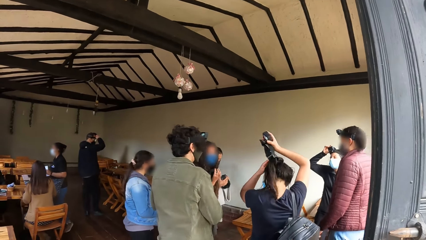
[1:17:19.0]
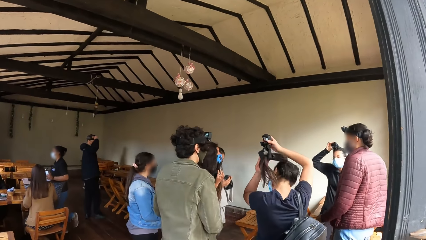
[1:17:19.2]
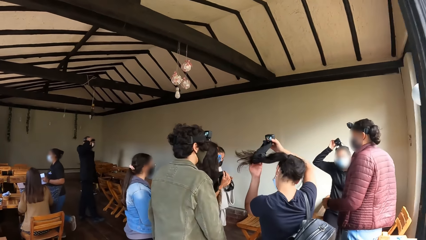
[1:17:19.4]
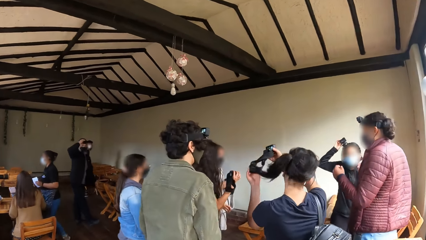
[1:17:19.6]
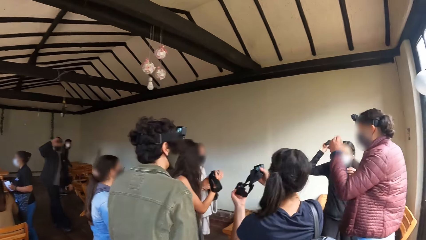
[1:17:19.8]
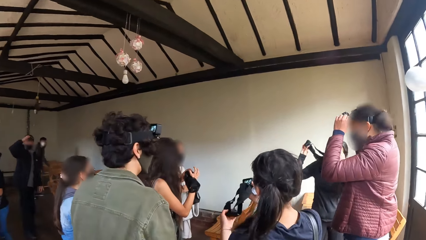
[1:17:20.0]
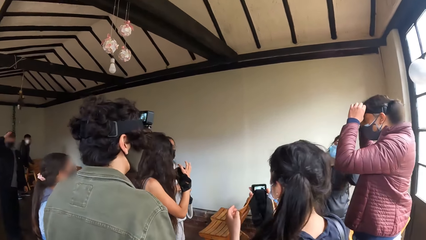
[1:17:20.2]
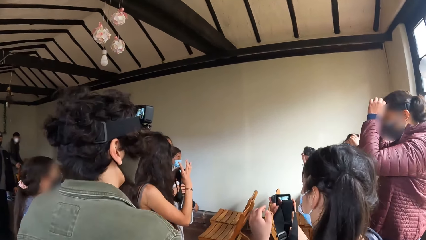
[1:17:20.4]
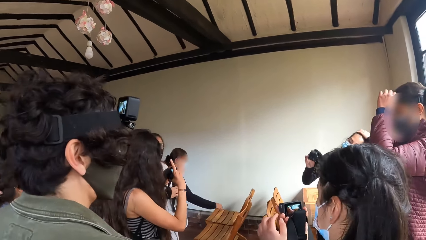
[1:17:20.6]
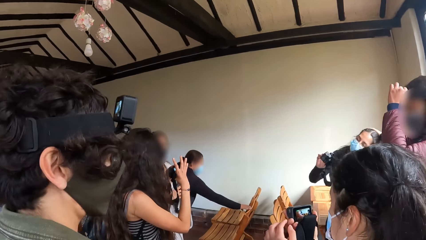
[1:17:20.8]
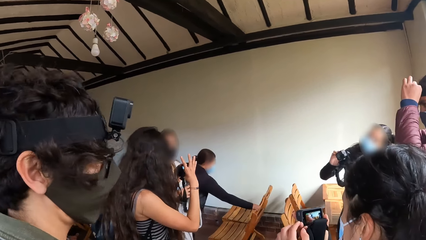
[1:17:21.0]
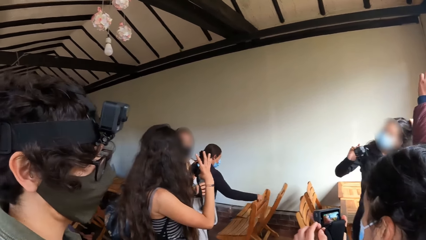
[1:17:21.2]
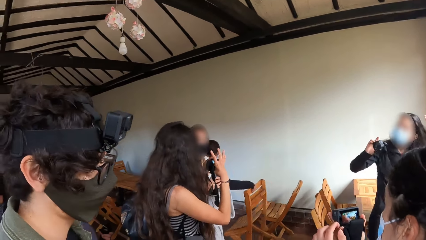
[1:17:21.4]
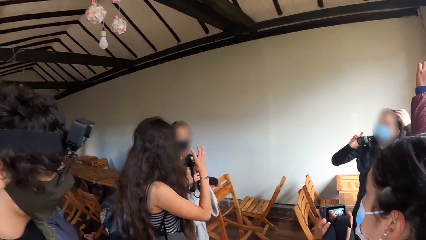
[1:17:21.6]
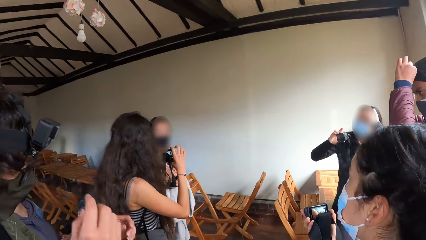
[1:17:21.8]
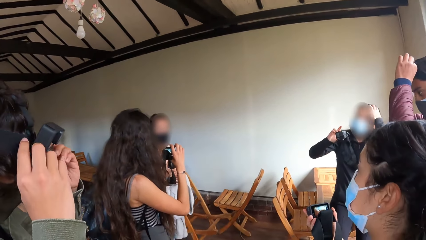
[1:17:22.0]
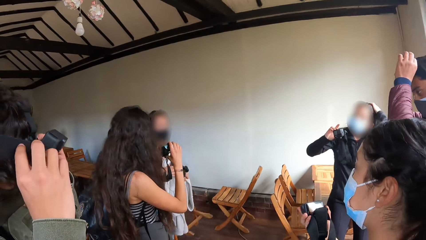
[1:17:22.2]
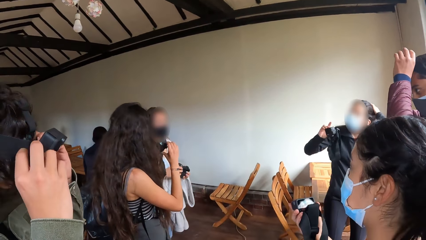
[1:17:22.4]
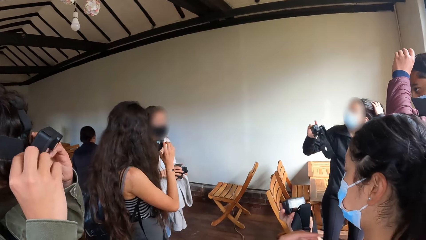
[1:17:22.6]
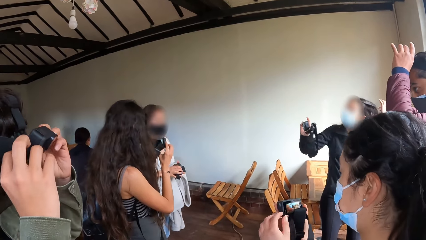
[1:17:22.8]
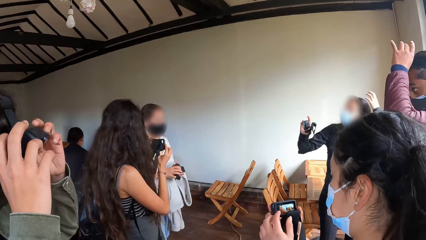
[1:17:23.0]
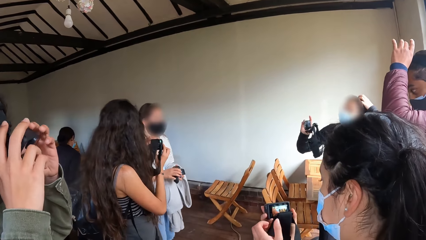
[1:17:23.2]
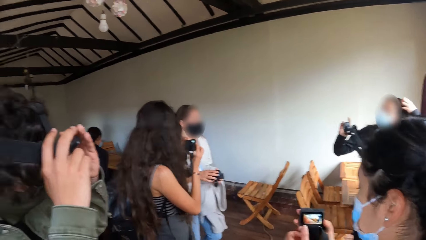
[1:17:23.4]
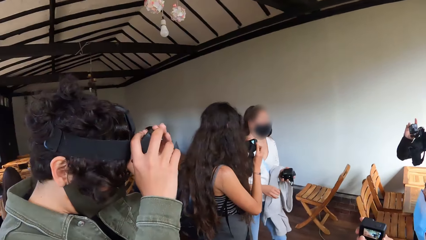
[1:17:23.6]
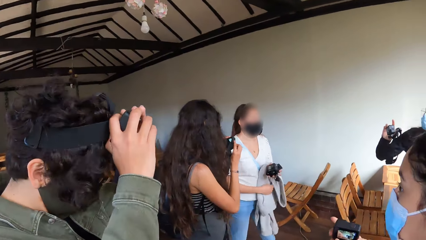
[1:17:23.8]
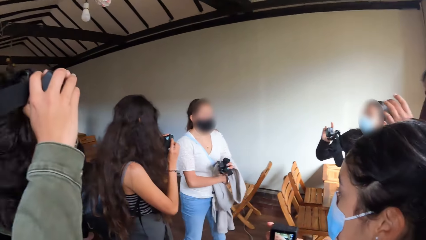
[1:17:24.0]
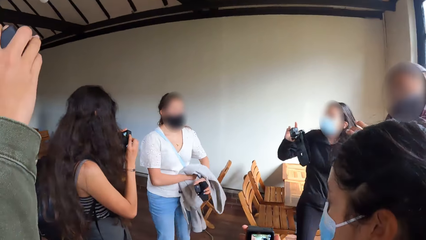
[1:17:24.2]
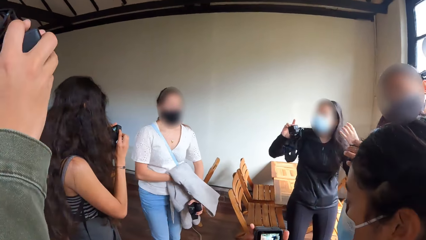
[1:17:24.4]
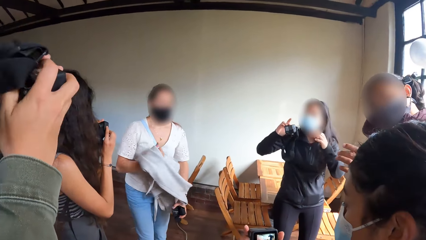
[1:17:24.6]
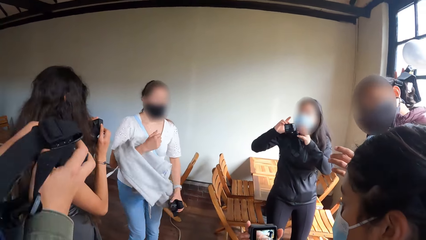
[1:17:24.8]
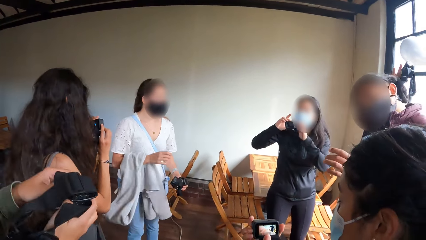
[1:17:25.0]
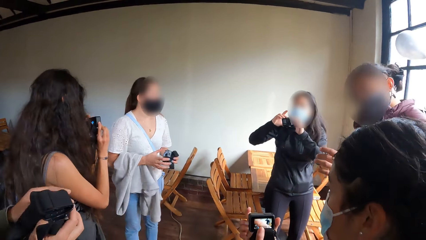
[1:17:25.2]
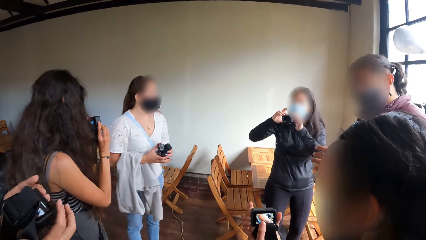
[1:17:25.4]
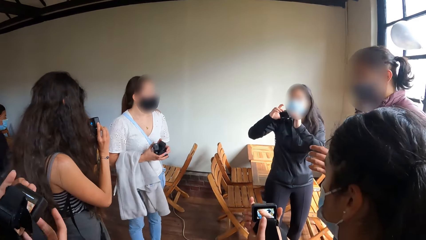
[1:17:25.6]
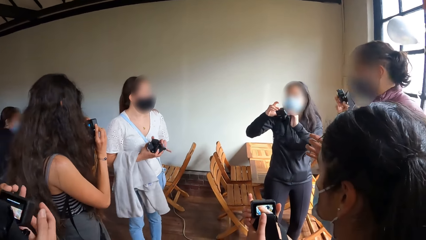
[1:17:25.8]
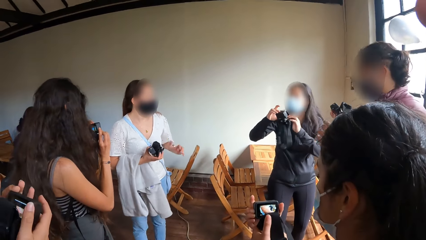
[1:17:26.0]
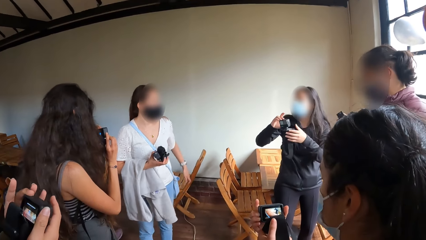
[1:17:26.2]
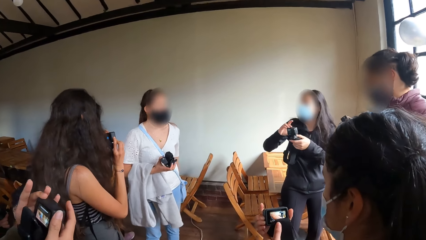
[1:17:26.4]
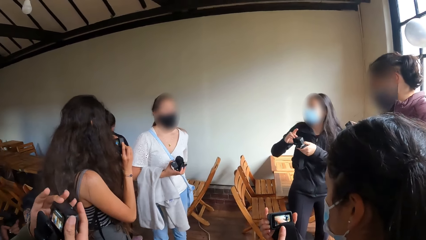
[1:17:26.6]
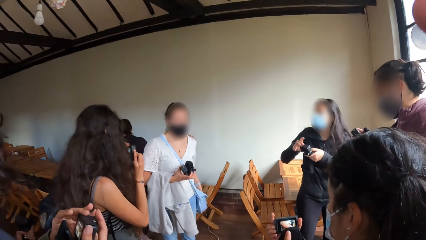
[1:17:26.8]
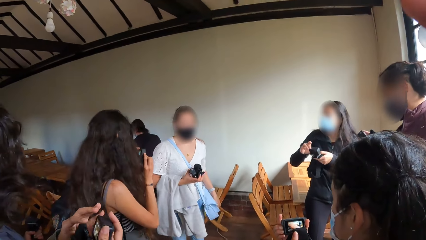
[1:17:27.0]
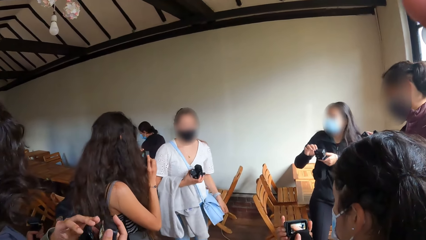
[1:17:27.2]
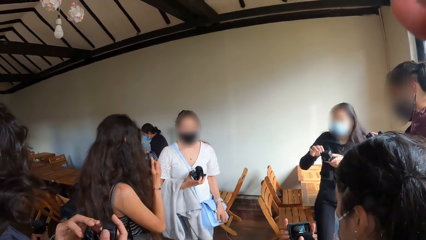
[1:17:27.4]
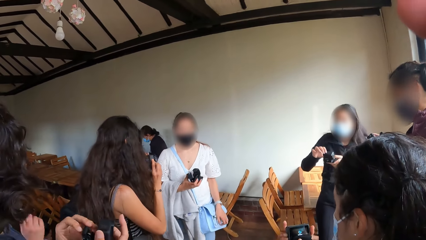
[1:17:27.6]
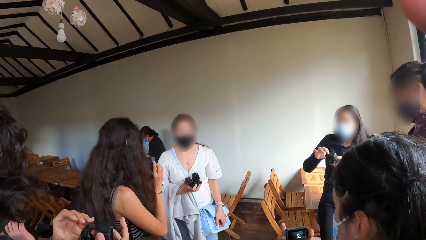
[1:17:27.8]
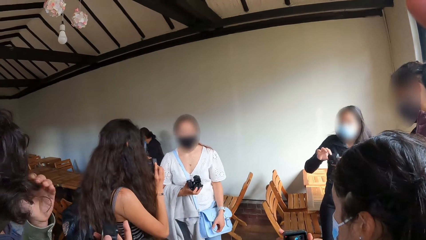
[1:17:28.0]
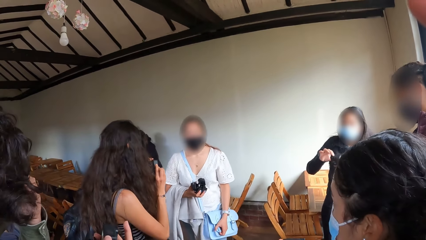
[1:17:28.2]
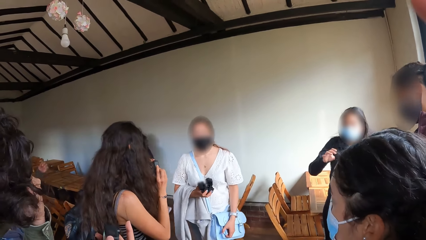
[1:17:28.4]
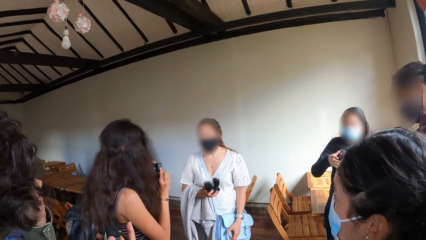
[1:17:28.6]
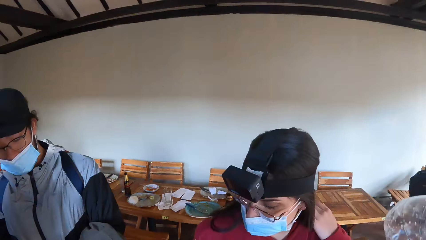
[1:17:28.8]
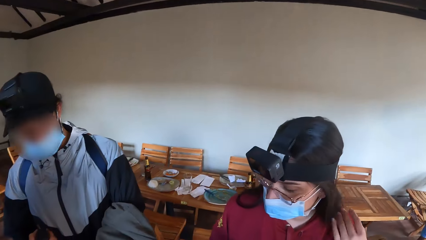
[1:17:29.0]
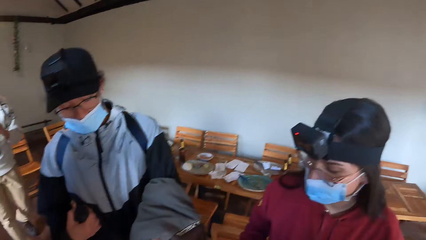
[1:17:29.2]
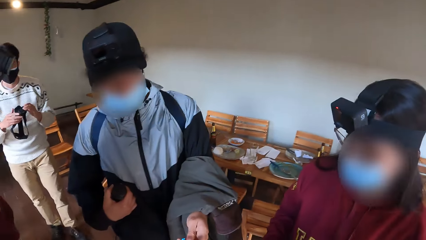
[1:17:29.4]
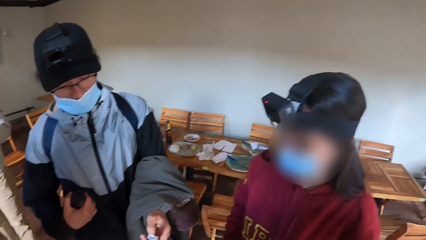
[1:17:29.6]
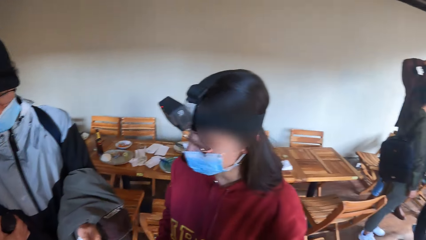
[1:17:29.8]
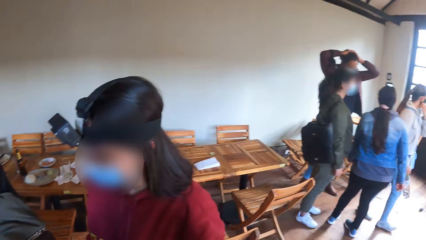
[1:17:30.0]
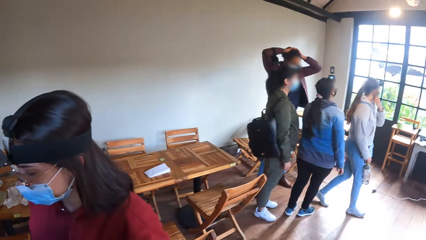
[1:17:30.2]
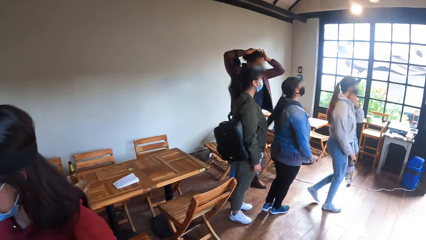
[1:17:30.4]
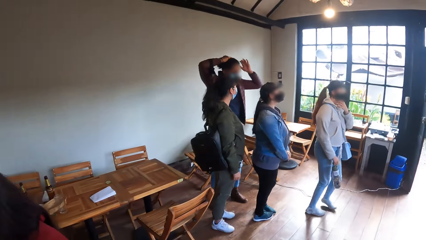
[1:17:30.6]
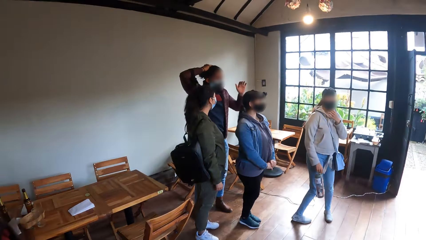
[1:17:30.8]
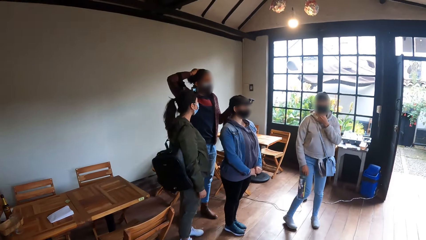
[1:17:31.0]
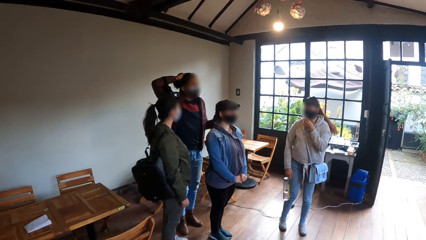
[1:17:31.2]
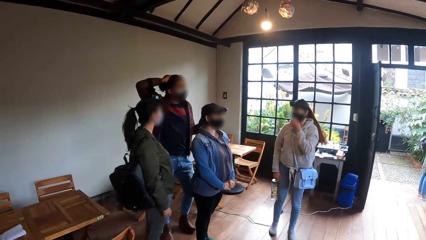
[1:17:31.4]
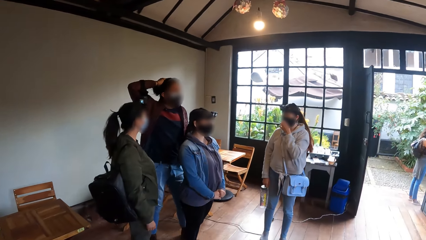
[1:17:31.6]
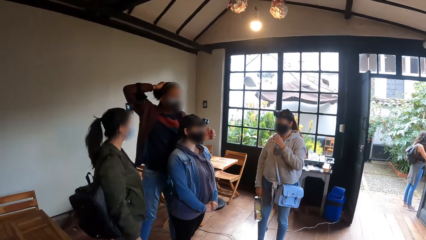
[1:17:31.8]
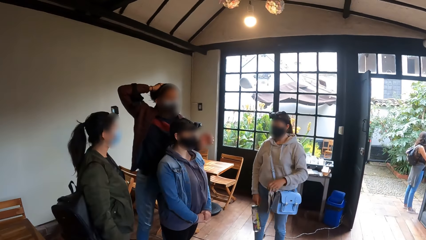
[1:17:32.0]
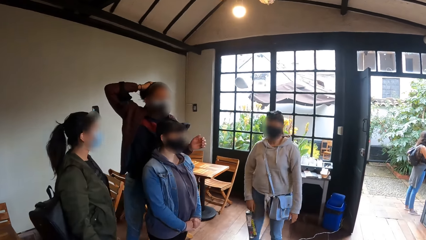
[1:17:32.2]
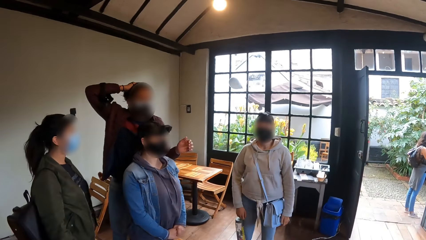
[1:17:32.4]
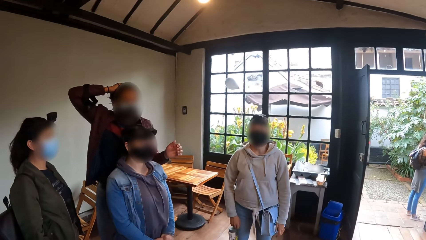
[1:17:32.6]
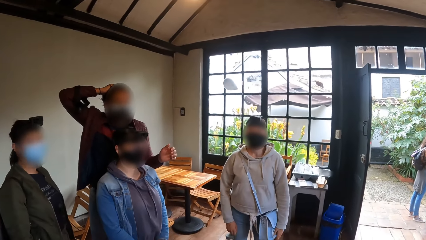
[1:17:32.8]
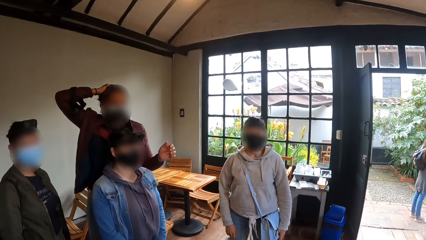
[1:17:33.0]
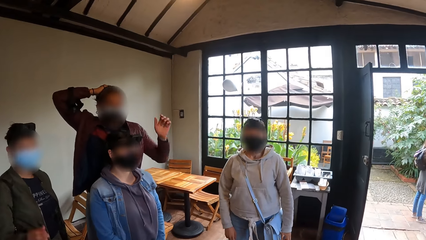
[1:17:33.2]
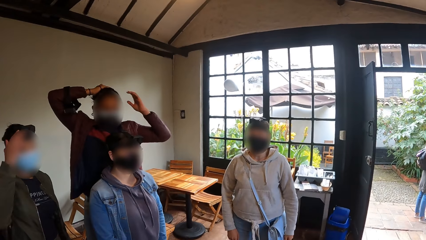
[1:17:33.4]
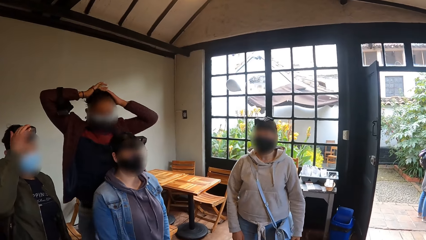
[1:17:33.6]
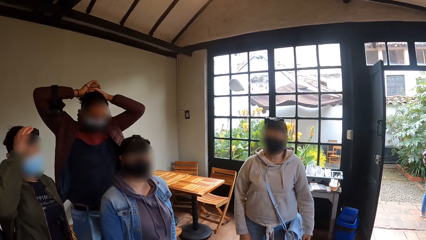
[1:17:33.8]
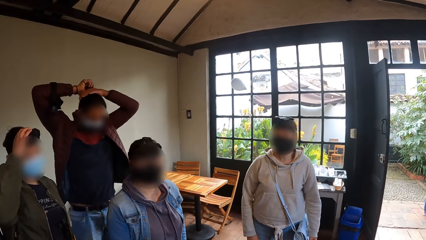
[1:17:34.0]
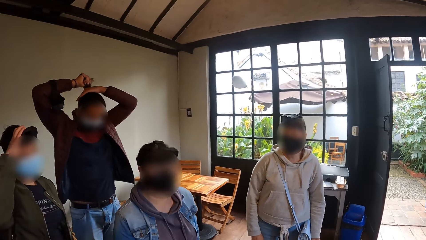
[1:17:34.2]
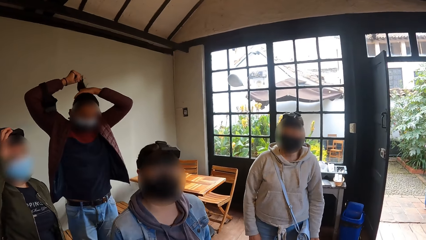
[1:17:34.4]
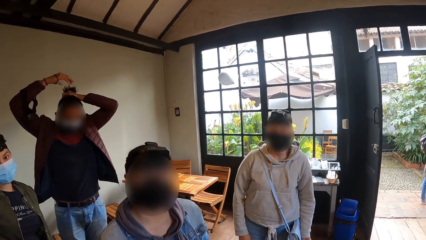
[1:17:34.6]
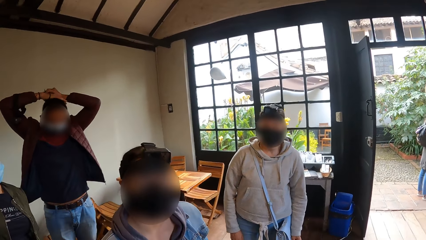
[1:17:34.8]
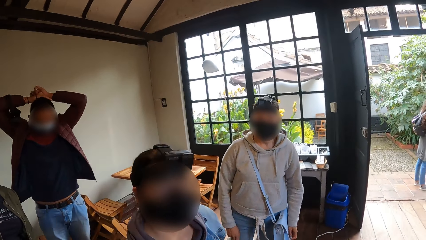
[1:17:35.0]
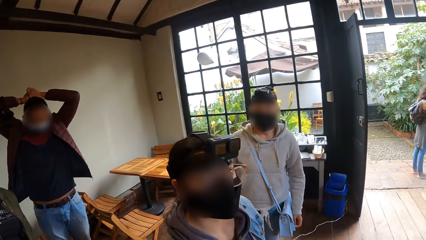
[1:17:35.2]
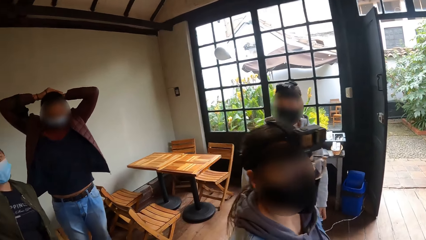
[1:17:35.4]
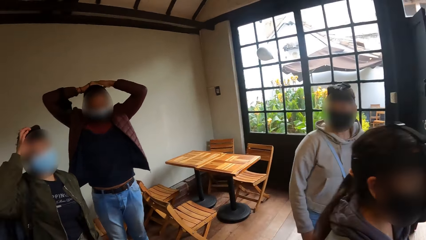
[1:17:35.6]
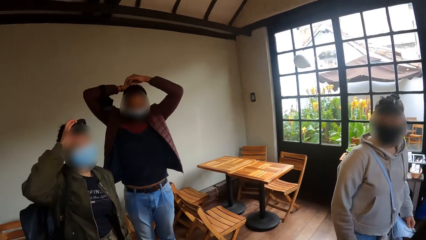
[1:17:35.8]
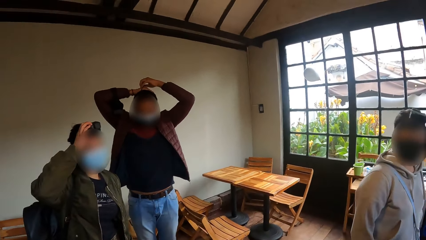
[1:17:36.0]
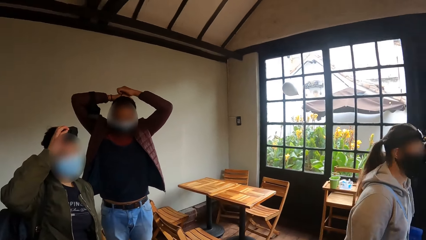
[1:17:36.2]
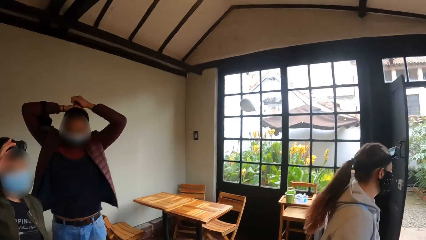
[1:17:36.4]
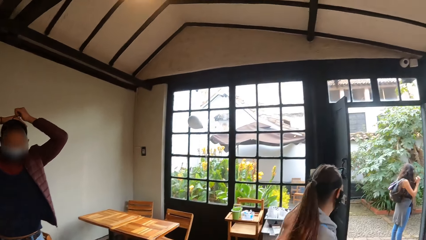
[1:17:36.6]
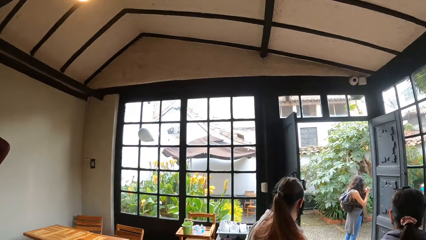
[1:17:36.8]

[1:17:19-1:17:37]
A woman removes the camera on her head with her right hand. The camera wearer looks around. A man touches the camera on his head with both hands. Another woman moves a chair with her right hand. Another man removes the camera on his head with both hands. The first woman rubs her hair back with her right hand. The first man removes the camera from his head with his left hand. A third woman passes a sweater to her right hand from her left hand. The first woman holds the camera with both hands. The third woman passes the camera in her right hand to her left hand. The first man holds the camera with both hands. The third woman moves the bag at her back to the front with her left hand. The second man adjusts the nose mask on his face with his left hand. The first man touches his head with both hands. The third woman touches the nose mask on her face with her left hand. The first man adjusts his hair with both hands. Another man touches the camera on his head with his right hand.
